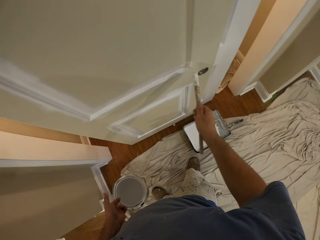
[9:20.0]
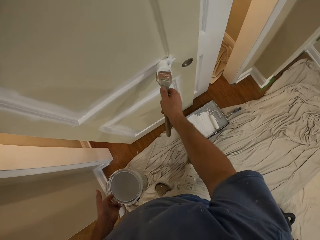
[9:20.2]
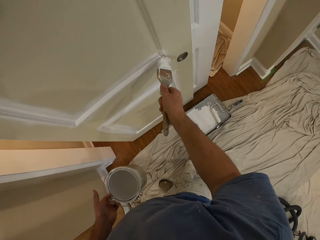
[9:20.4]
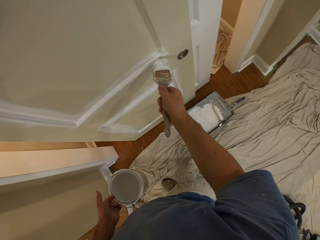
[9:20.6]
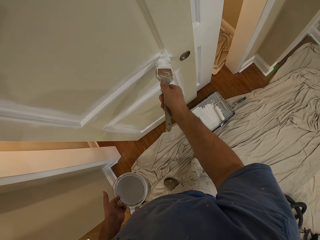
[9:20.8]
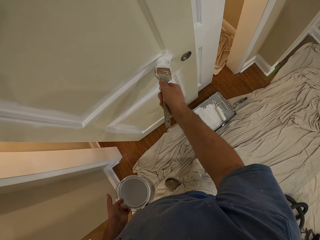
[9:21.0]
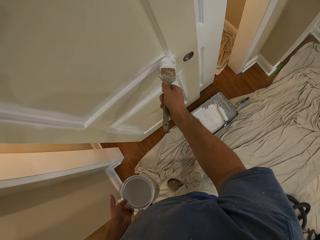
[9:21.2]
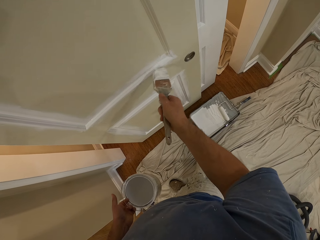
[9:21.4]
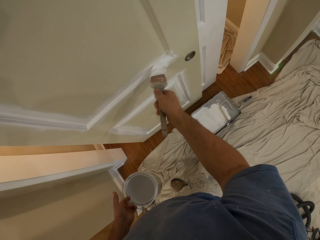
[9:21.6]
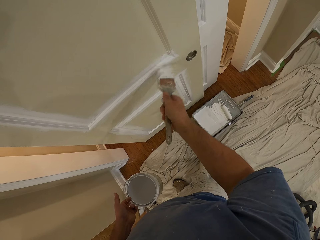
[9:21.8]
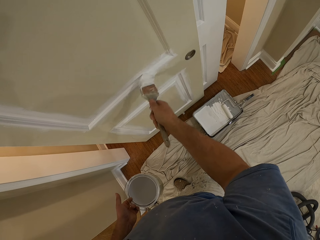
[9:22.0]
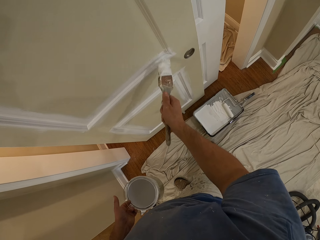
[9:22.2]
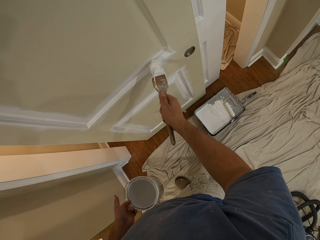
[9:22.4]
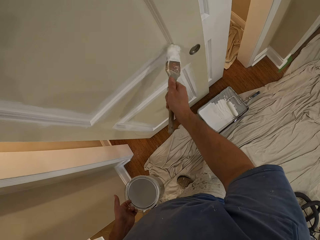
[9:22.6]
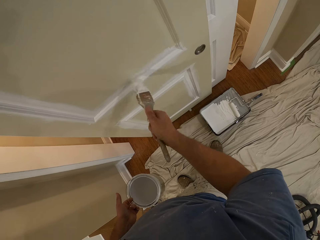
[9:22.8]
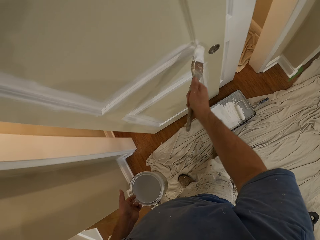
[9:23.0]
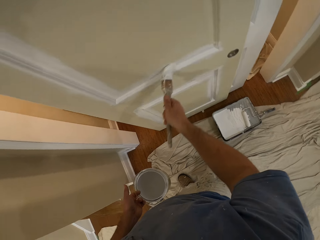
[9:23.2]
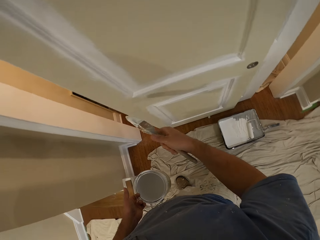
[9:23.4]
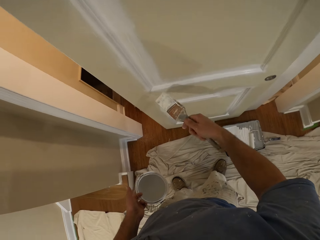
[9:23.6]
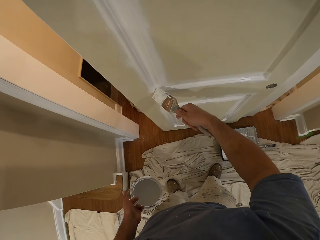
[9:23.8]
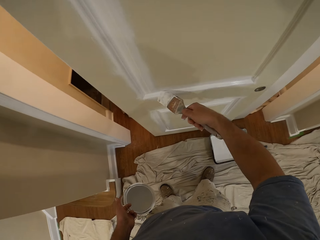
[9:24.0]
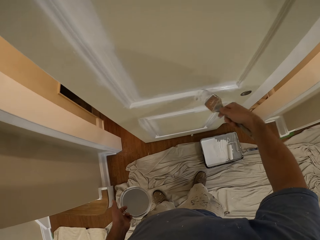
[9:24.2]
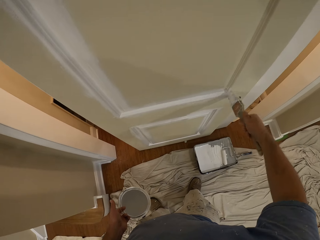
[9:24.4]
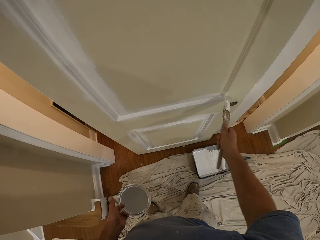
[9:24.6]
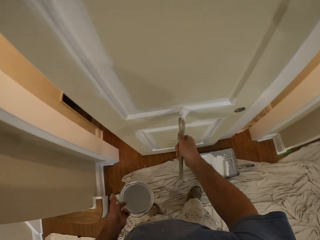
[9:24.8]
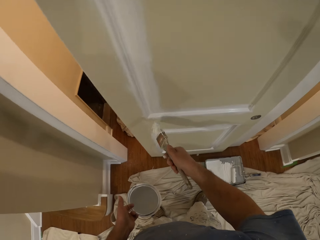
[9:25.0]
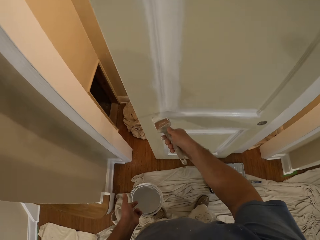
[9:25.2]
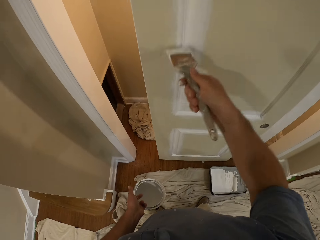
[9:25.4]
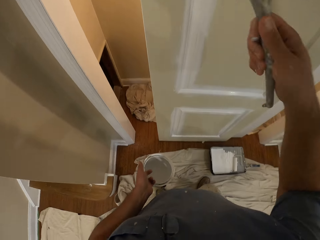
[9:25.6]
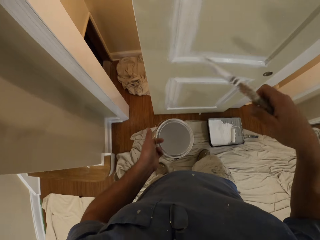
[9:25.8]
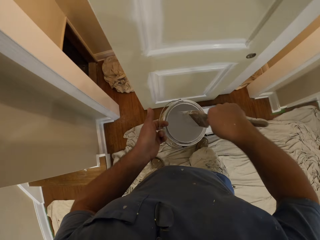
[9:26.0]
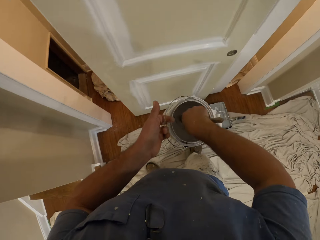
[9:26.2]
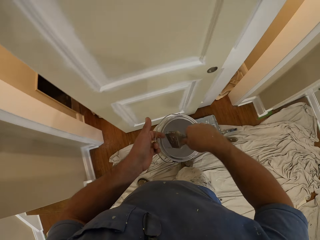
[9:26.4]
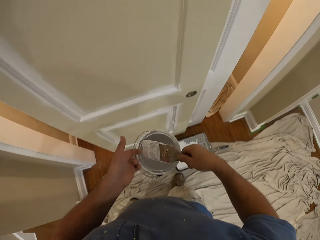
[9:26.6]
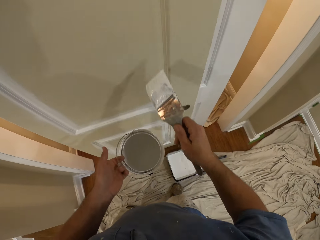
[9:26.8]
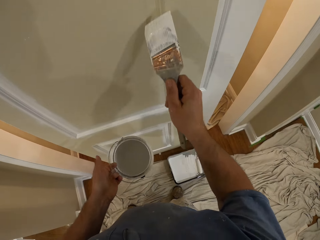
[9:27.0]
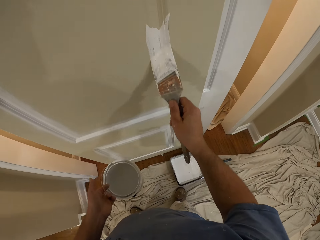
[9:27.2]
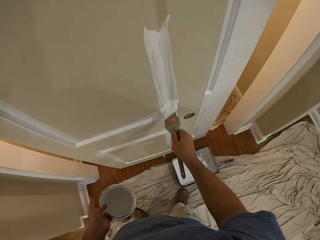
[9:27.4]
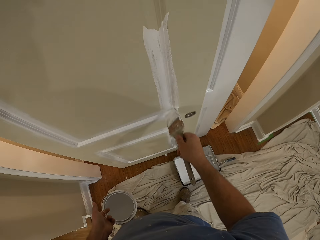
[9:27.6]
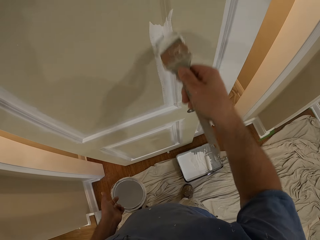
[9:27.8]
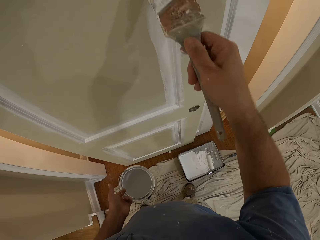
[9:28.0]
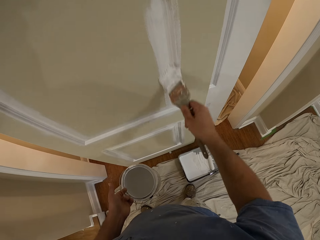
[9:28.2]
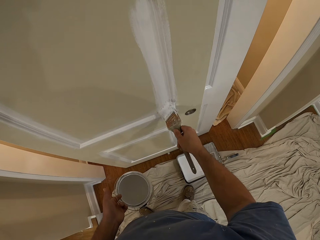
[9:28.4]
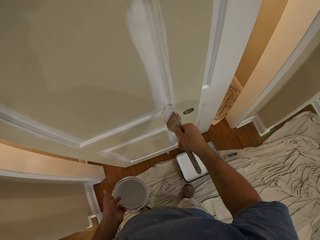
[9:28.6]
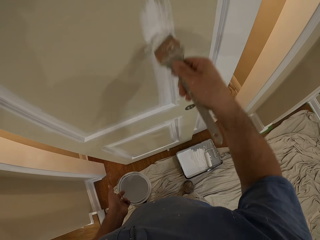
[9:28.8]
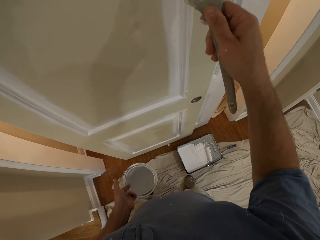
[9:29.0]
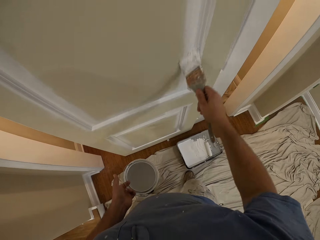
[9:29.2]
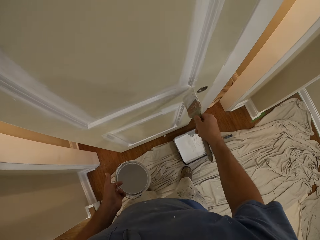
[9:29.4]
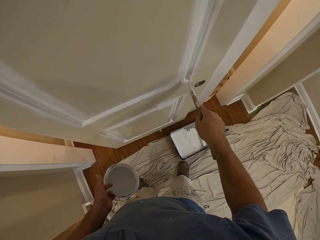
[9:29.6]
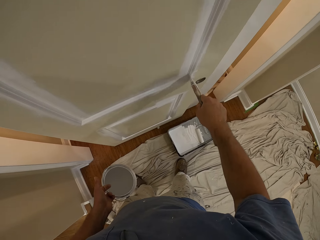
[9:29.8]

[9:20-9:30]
The camera wearer removes the paint brush from the door. He inserts the paint brush into the paint container. He removes the paint brush from the paint container. He paints the door with the paint brush in his right hand.

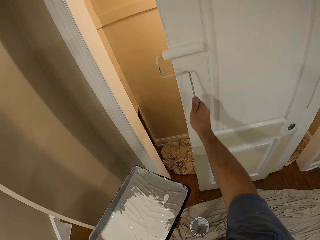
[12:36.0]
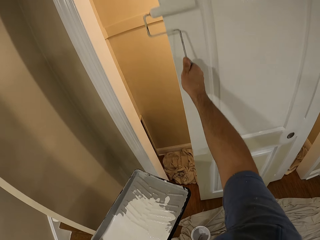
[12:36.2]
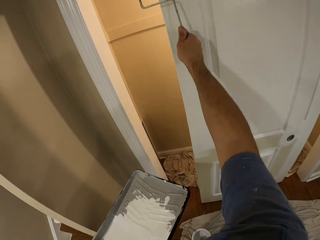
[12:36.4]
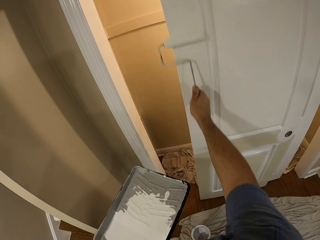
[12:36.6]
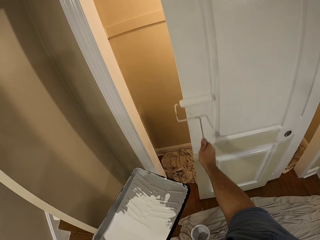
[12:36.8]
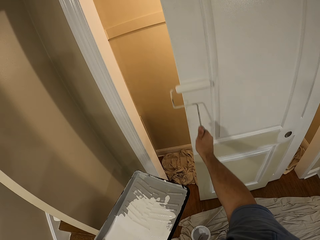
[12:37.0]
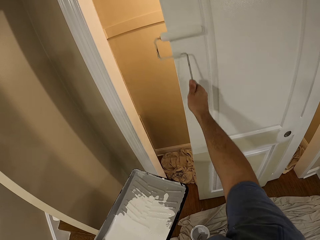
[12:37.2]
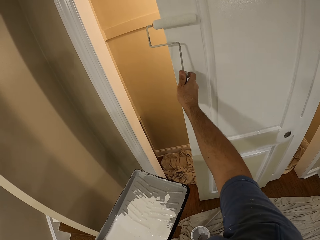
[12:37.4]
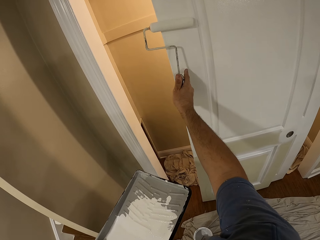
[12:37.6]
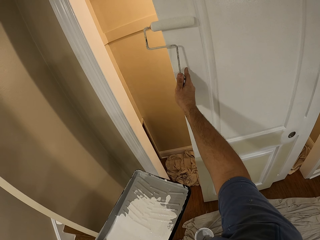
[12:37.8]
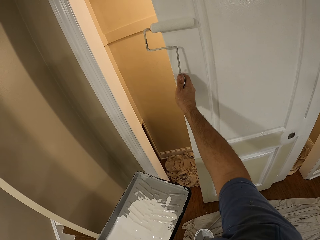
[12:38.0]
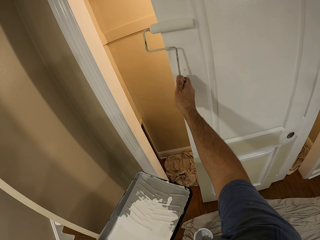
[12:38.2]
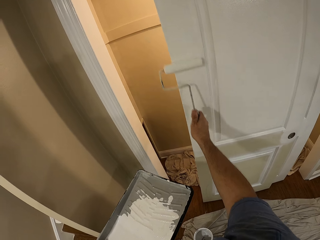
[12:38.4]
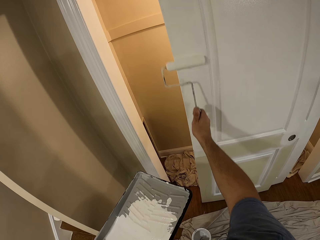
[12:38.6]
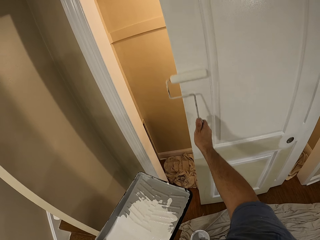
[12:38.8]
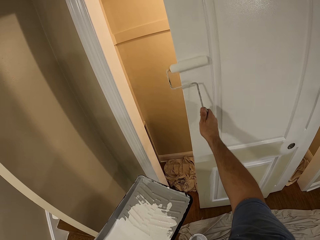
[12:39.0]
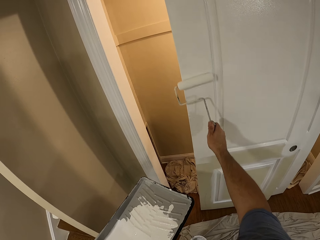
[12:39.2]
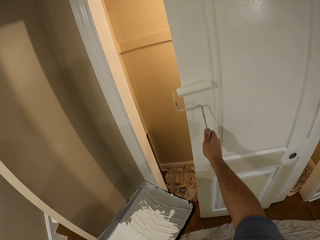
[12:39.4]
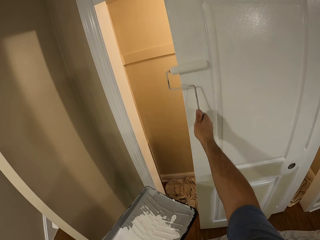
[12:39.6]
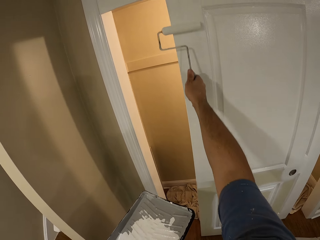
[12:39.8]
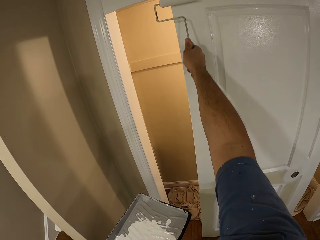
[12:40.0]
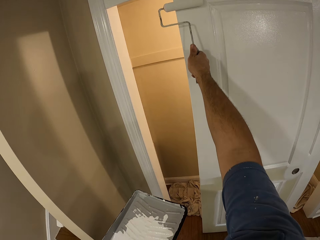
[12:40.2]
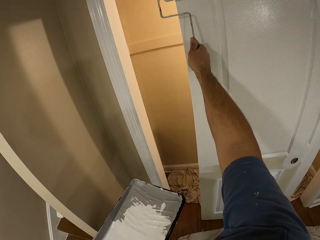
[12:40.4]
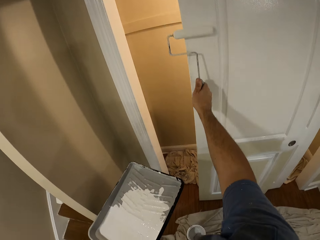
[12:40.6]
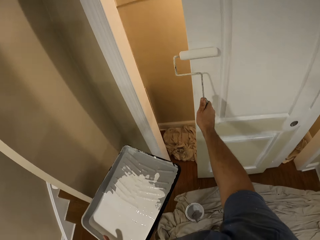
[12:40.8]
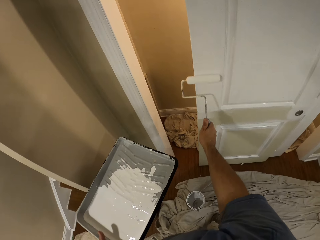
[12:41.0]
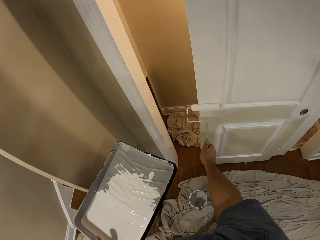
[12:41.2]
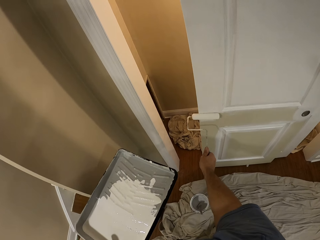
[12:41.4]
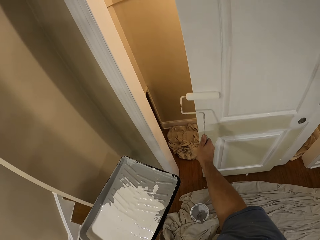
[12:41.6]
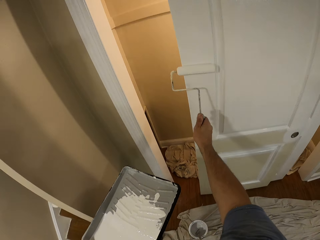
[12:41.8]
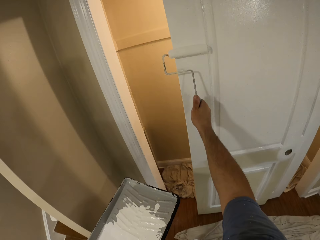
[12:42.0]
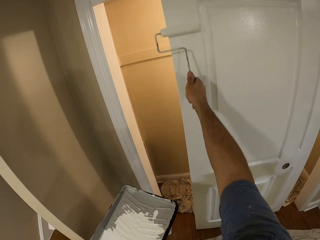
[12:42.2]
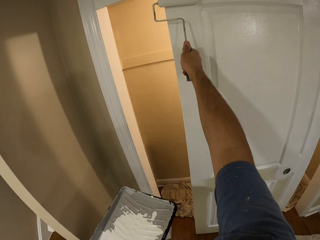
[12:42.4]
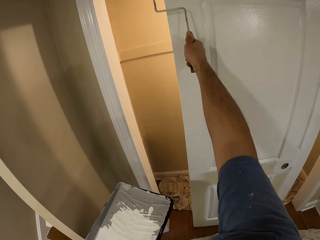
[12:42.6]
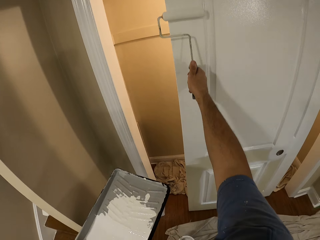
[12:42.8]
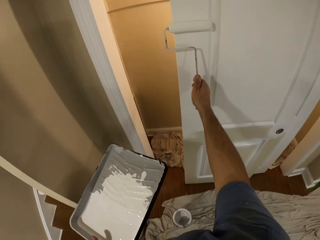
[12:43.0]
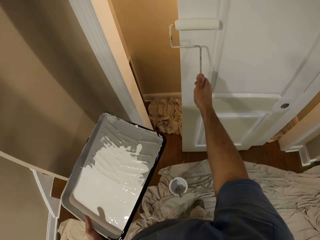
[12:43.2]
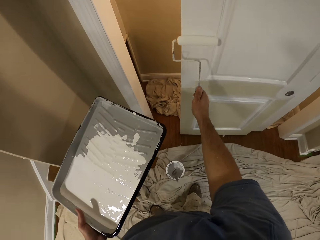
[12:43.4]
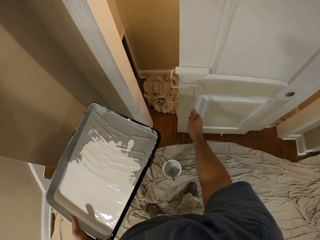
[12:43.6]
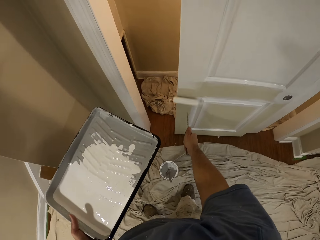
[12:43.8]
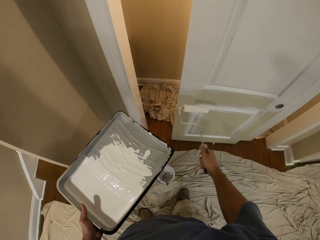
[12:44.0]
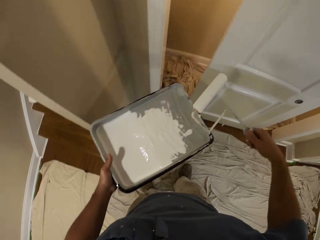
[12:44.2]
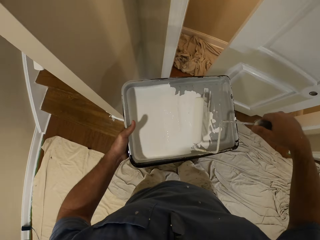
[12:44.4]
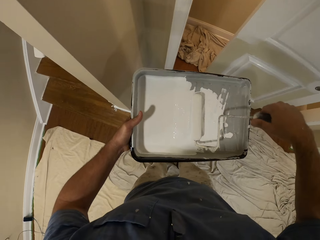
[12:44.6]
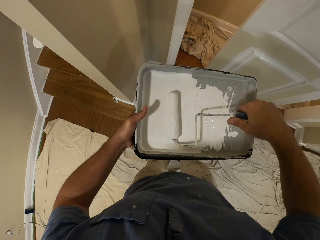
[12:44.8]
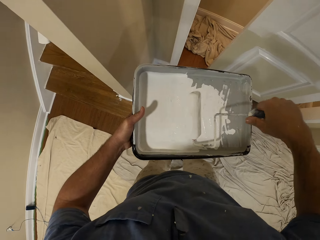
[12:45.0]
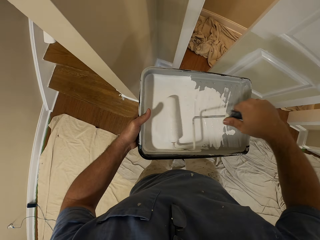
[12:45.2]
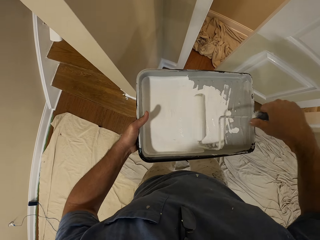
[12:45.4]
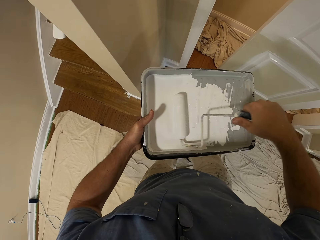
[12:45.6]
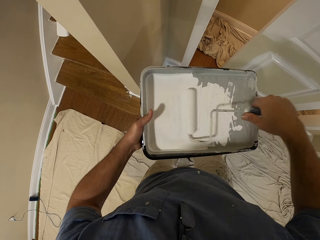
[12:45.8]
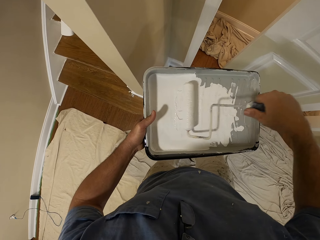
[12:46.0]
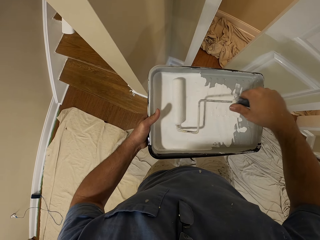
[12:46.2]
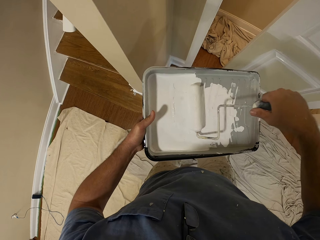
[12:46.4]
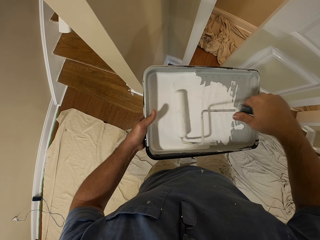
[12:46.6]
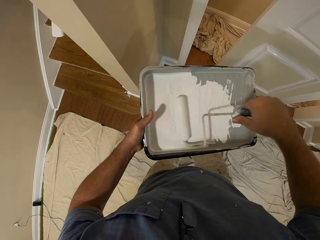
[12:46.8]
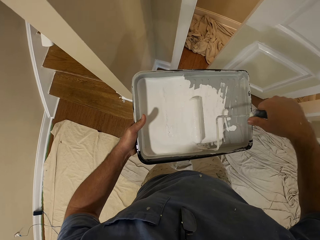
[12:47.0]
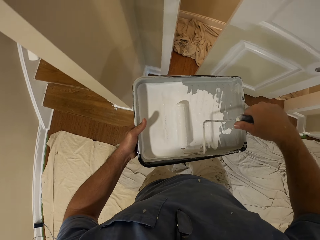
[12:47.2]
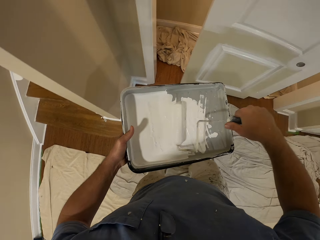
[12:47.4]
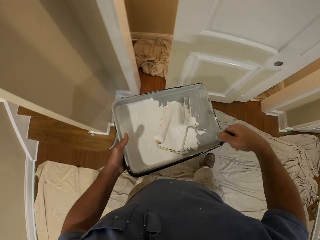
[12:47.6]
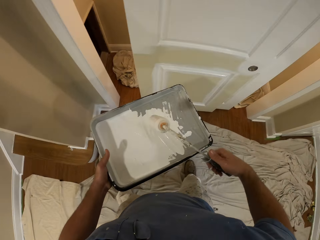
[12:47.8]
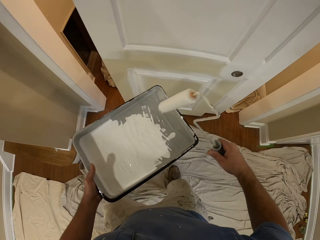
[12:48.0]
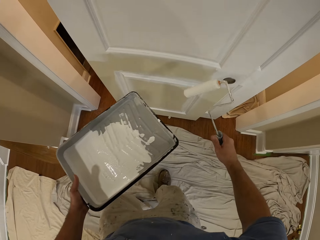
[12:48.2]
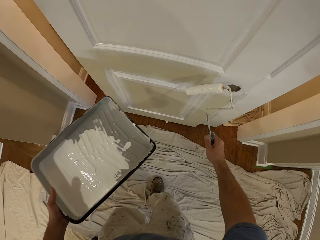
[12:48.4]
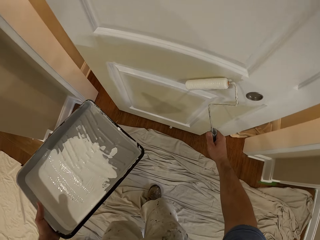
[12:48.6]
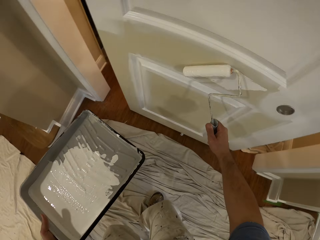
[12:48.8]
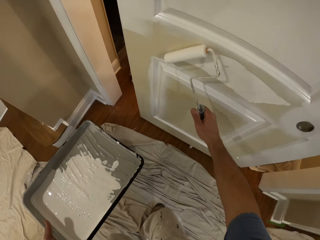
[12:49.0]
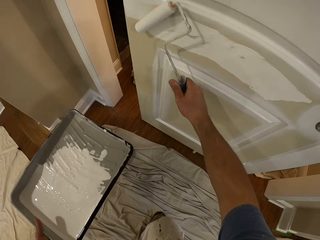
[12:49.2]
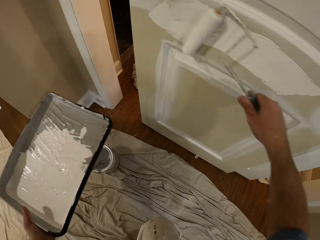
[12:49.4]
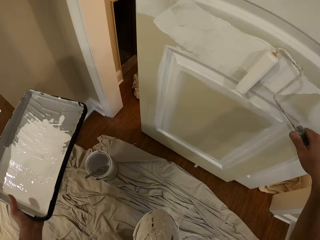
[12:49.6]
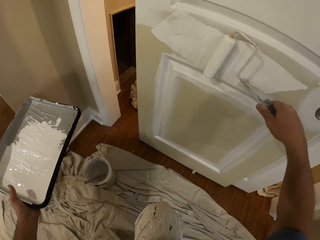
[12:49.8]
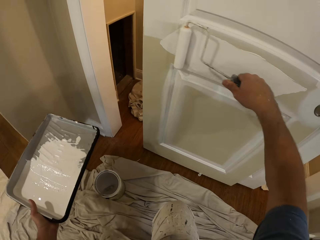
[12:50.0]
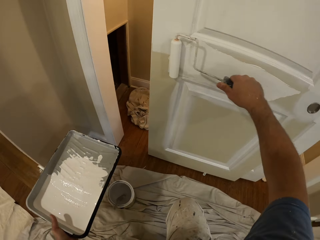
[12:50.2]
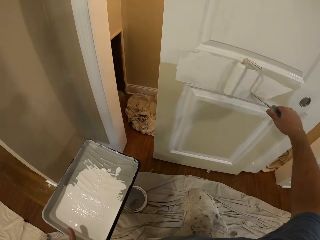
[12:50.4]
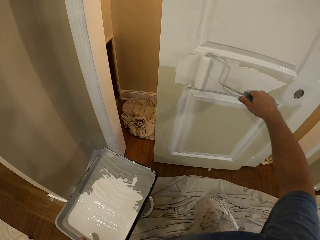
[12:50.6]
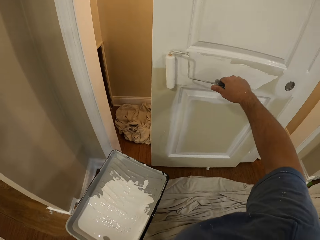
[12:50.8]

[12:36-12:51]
The camera wearer touches the door with his finger. He paints the door with the paint roller. He removes the paint roller from the door. He inserts the paint roller into the paint container. He rolls the paint roller in the paint tray. He moves his legs. He removes the paint roller from the paint container. He paints the door with the paint roller in his right hand. He kneels.
